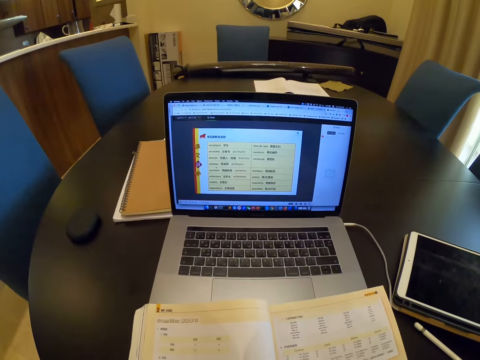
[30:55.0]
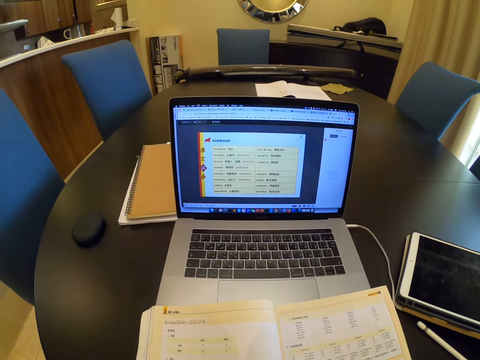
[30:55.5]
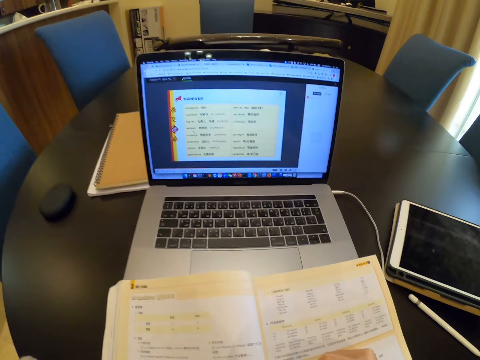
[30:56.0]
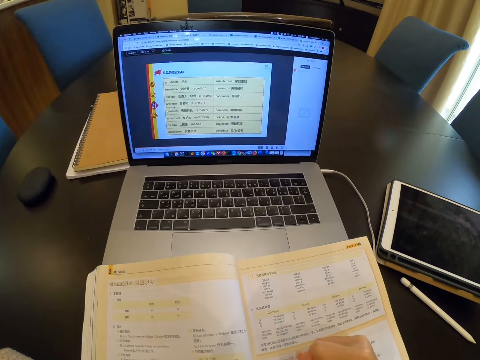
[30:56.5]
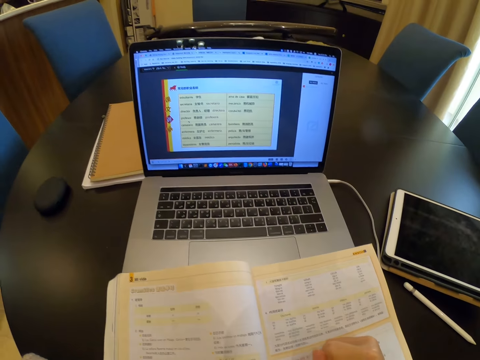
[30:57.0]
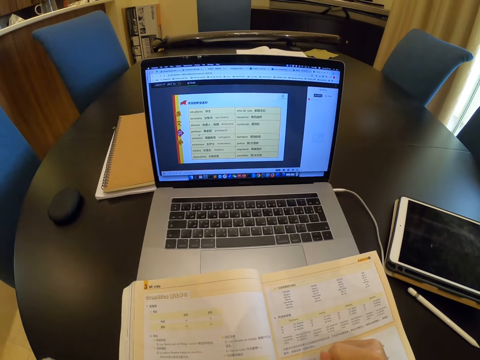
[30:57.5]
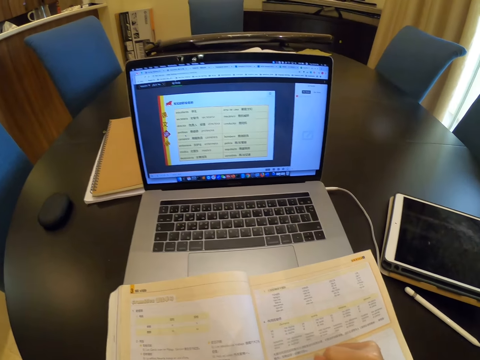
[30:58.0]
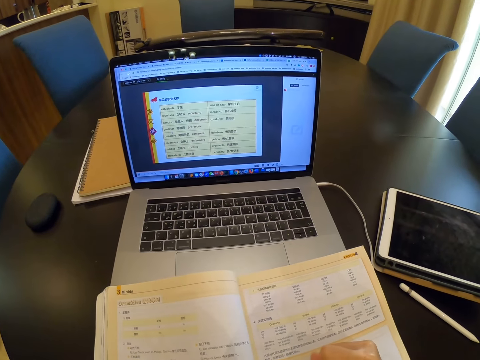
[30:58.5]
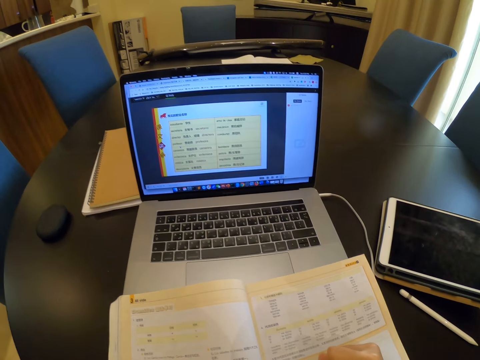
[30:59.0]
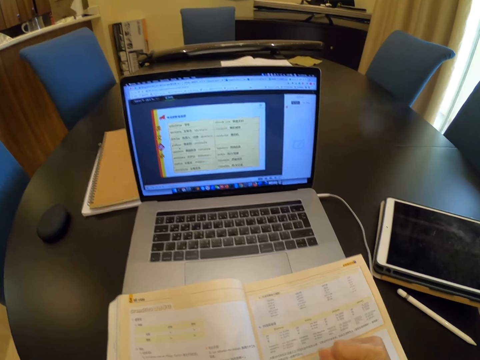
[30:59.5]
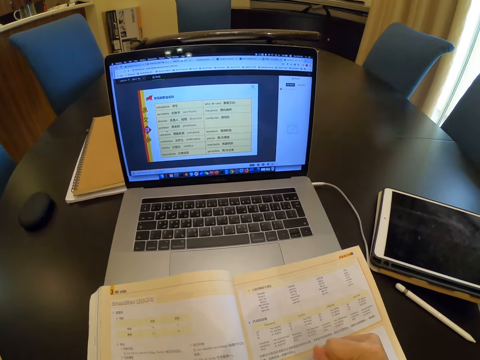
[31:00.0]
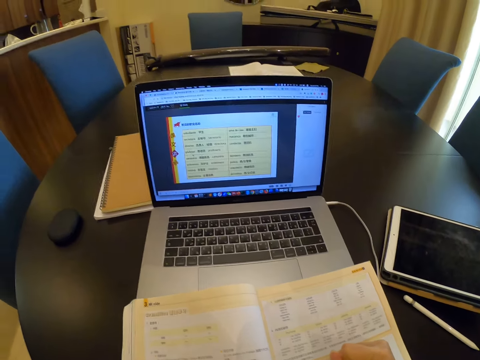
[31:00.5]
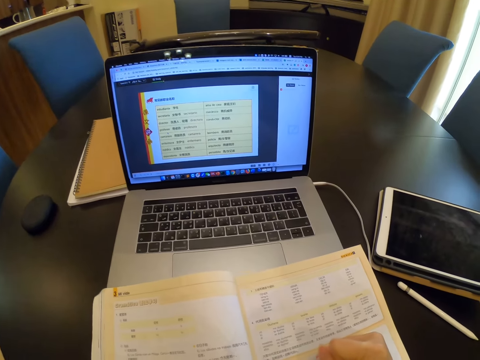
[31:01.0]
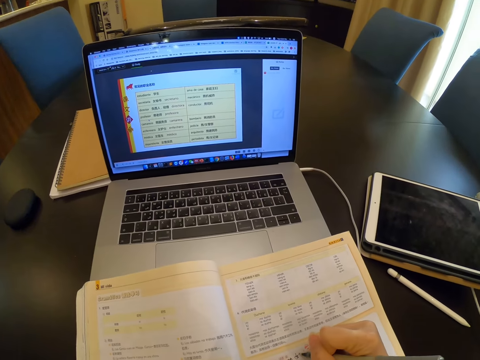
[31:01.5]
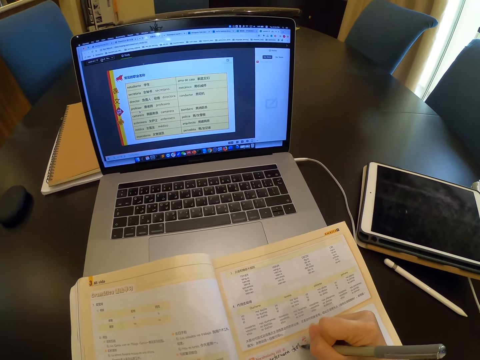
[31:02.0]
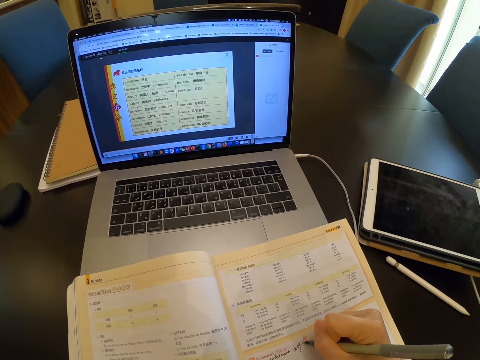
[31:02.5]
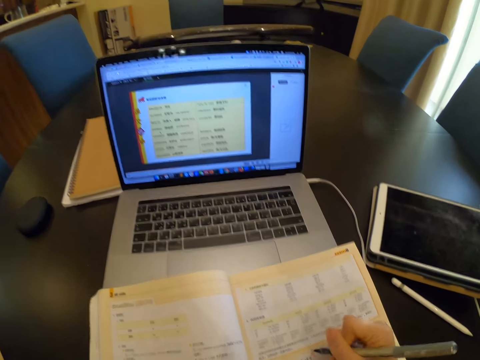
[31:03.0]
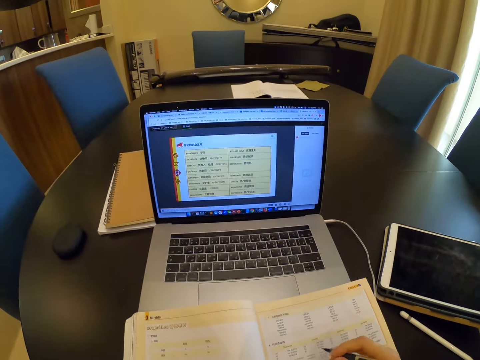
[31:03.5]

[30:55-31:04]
The camera wearer writes in the book.

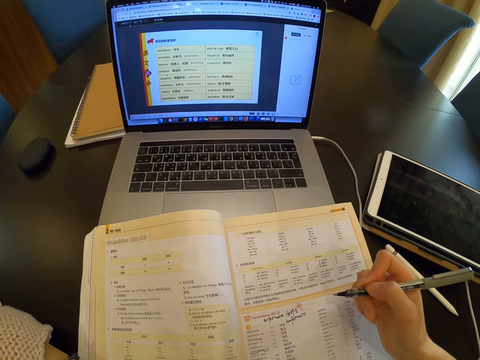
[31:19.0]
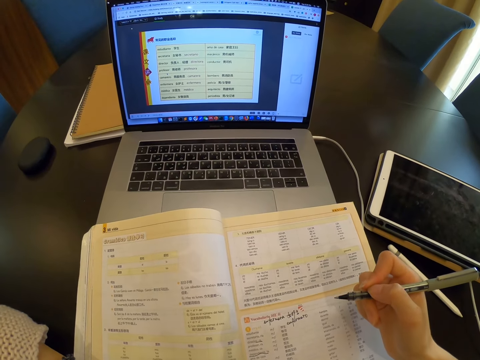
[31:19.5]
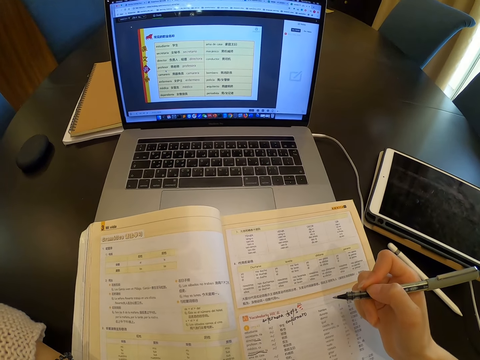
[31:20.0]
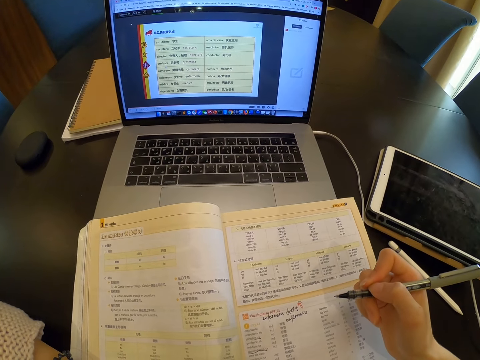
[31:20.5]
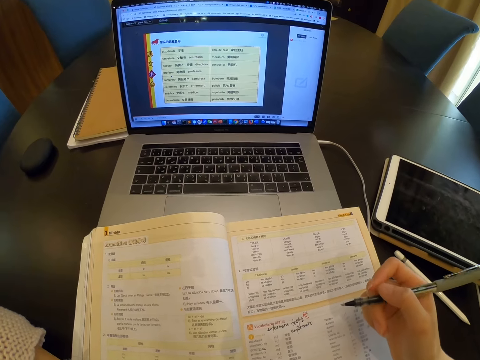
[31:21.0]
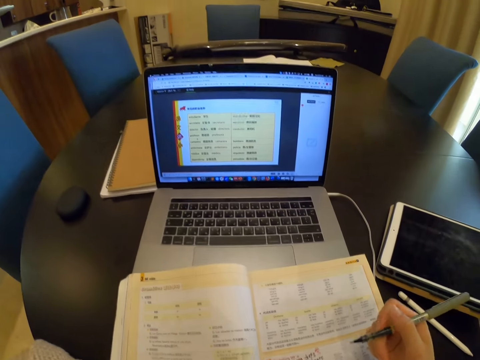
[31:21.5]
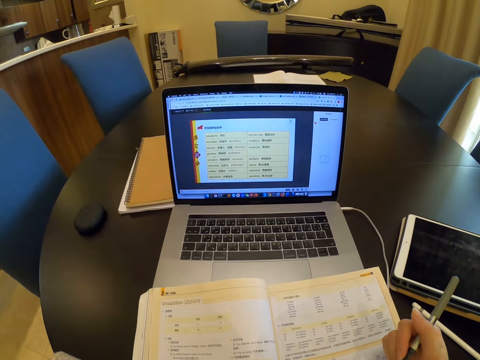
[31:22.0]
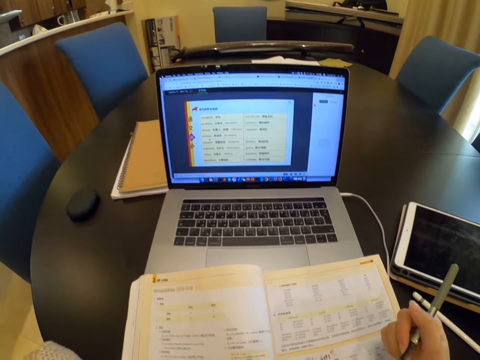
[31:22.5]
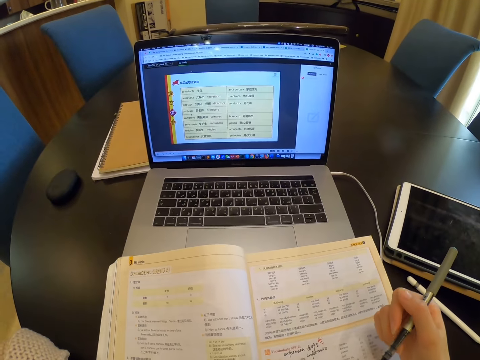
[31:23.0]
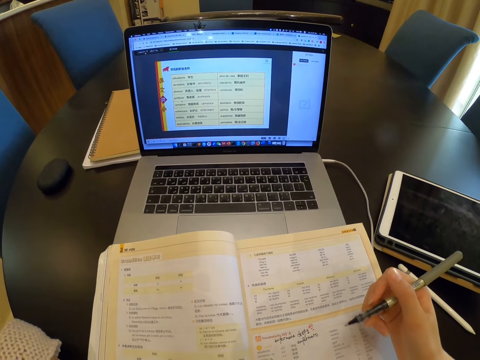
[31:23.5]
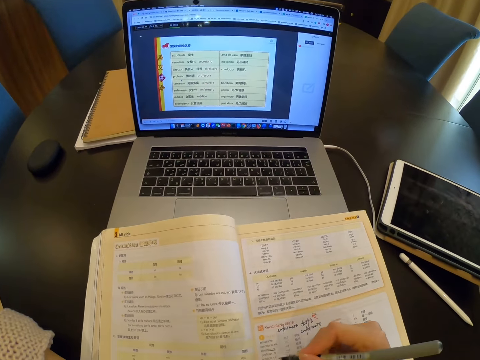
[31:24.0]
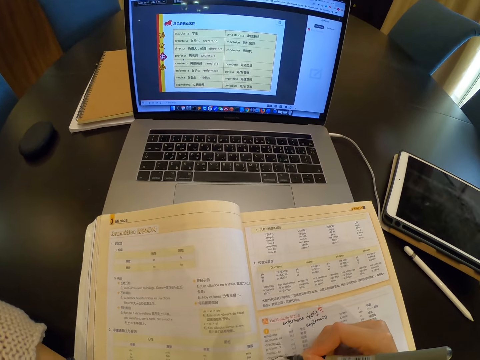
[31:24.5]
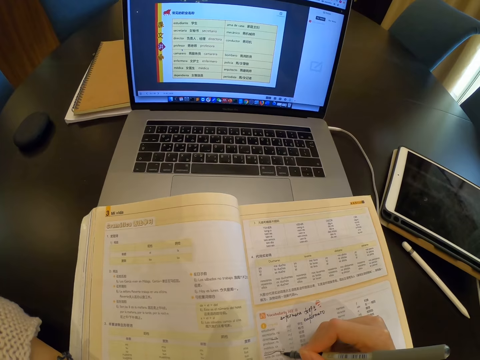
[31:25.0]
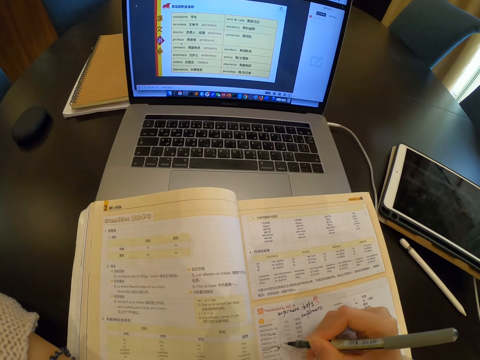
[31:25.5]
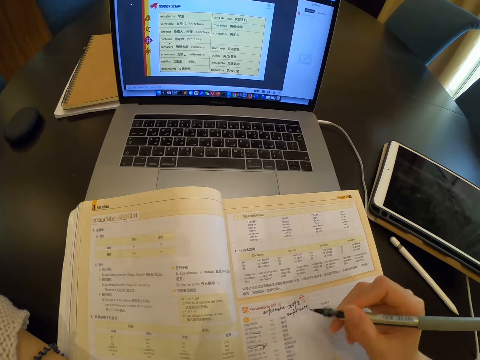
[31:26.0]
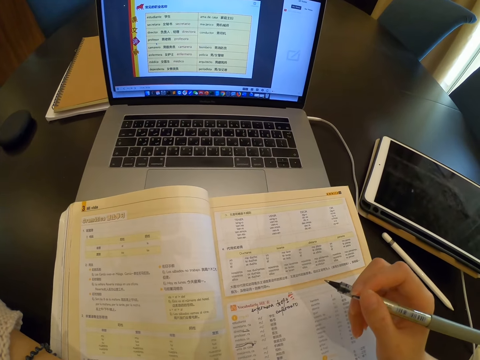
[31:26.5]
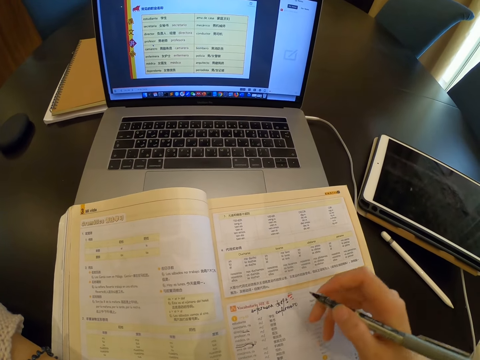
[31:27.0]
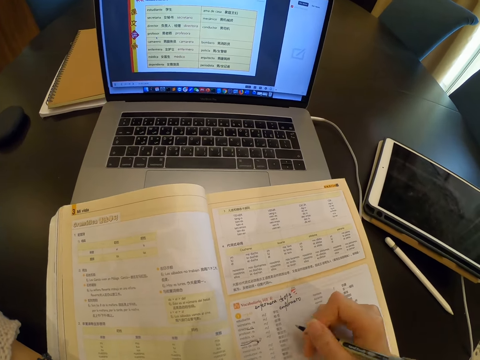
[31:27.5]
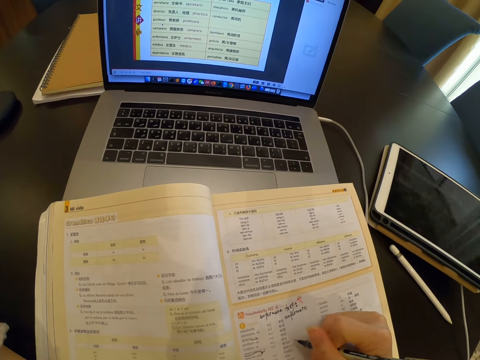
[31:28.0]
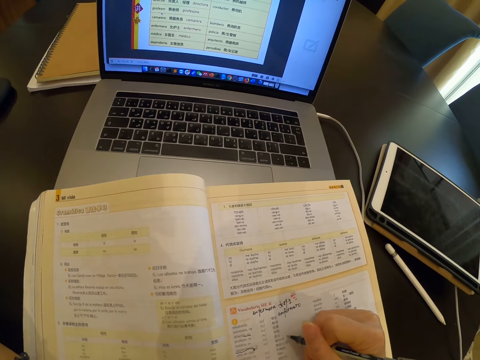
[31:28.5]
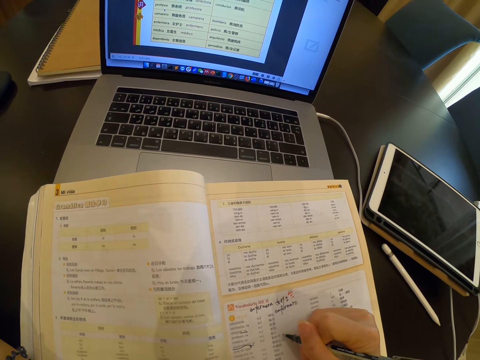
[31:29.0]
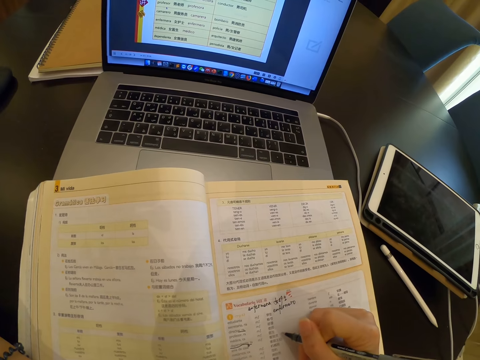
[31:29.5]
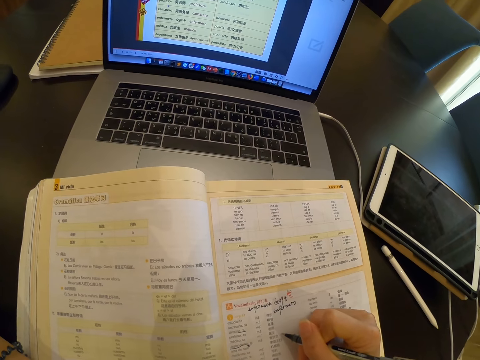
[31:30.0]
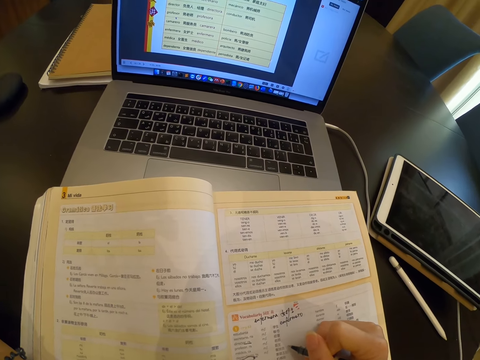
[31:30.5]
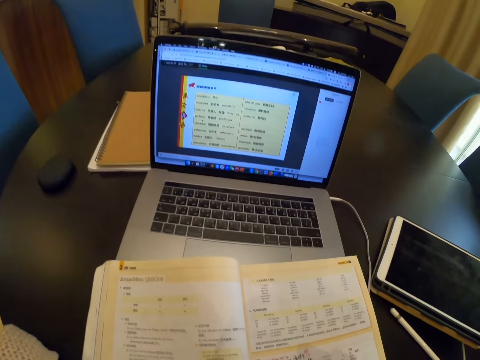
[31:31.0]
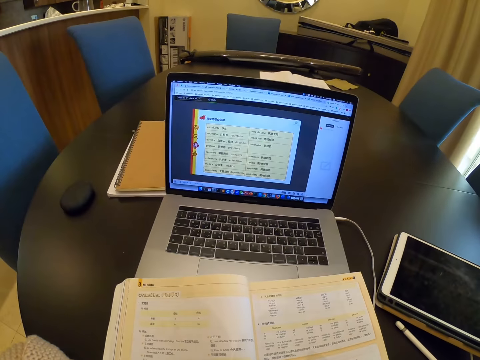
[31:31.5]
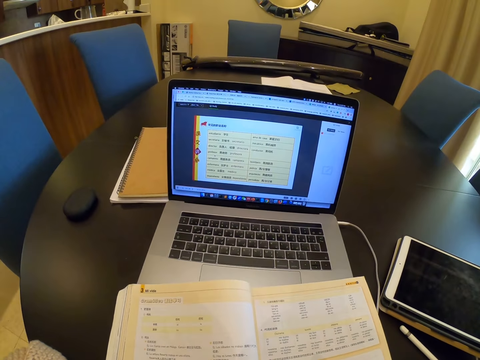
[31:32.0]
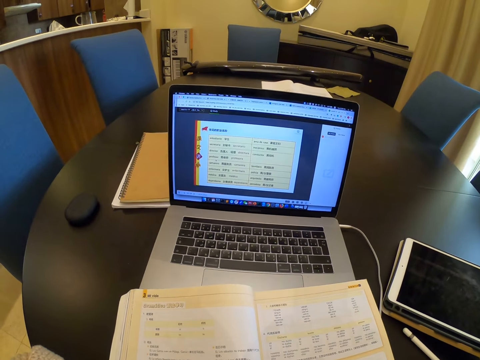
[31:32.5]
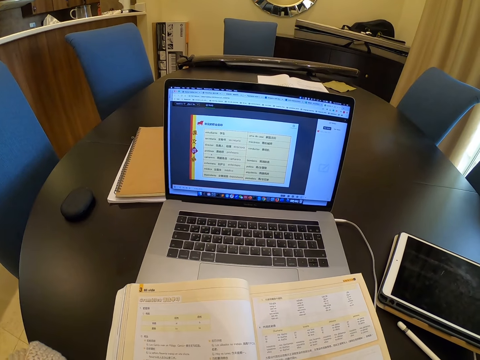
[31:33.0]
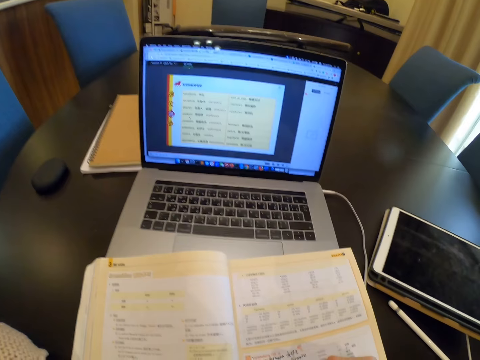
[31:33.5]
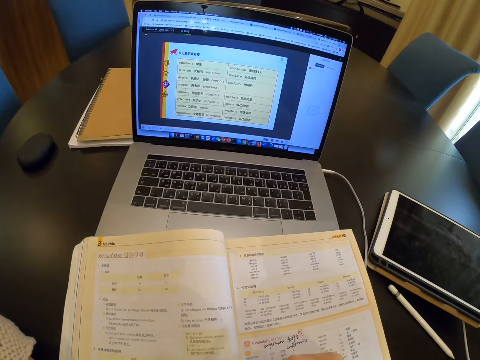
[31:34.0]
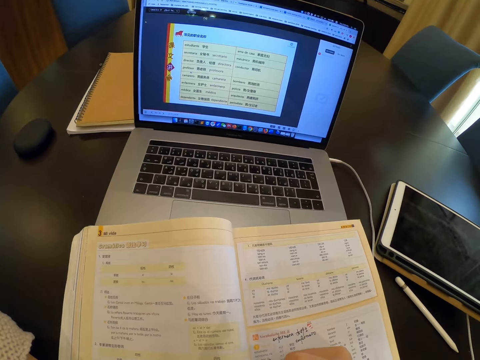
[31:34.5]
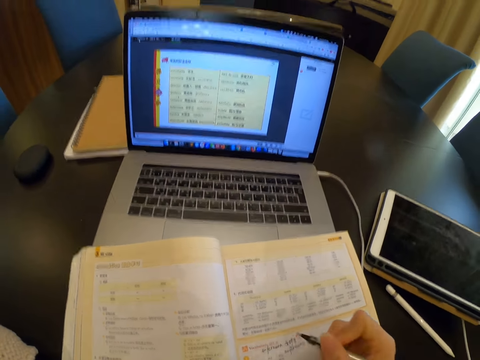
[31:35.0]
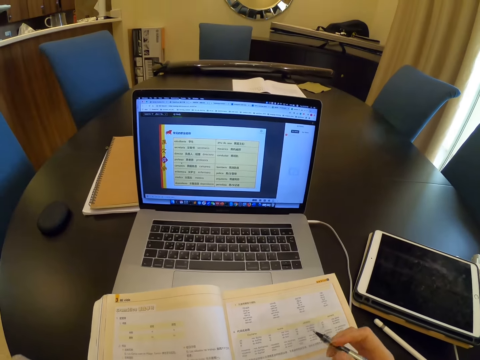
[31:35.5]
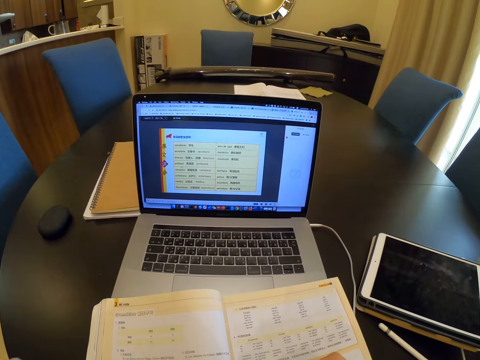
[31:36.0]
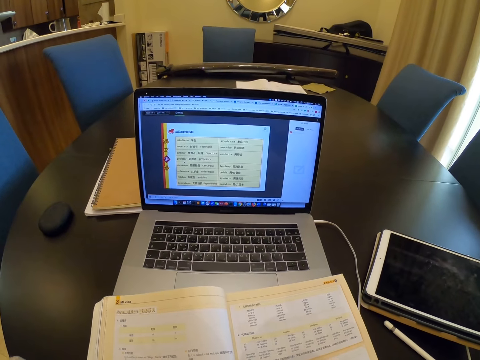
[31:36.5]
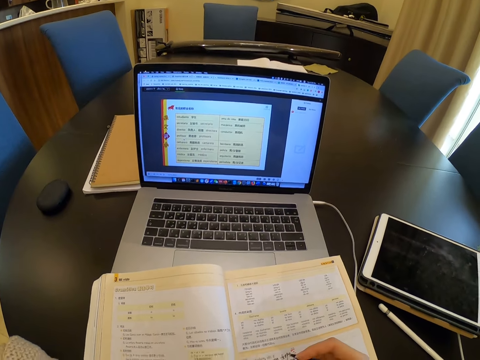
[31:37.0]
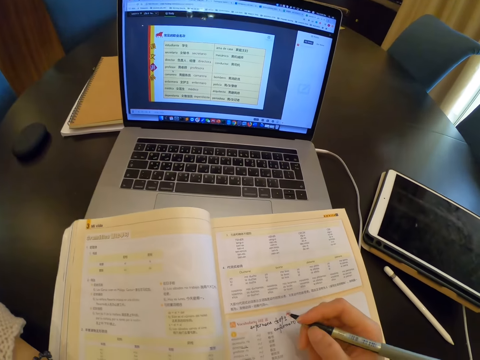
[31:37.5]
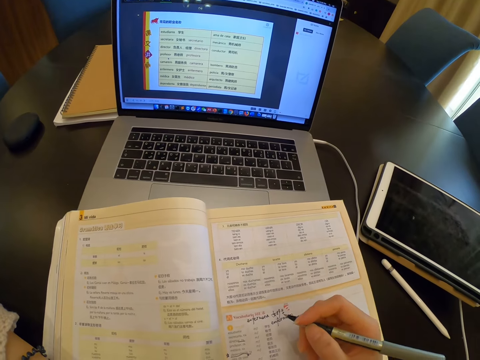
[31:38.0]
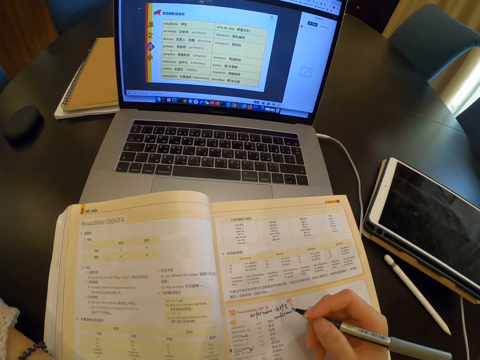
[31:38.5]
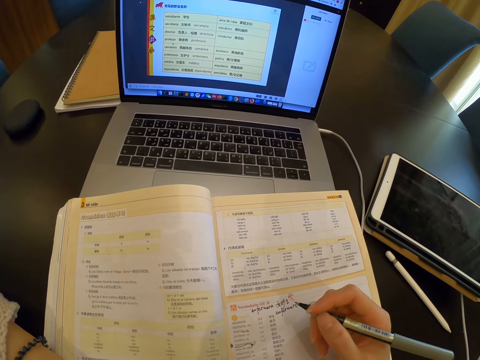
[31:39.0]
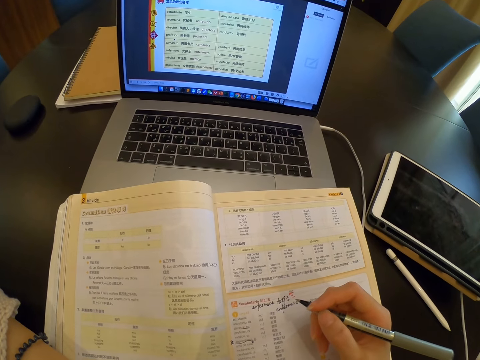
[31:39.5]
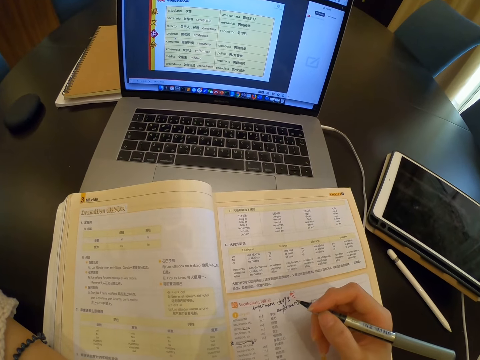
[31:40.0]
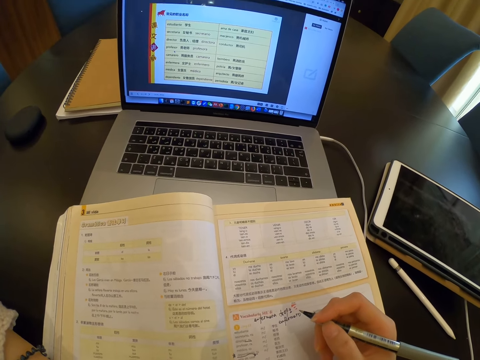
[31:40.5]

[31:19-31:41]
The camera wearer looks at the book. They write on the book.
